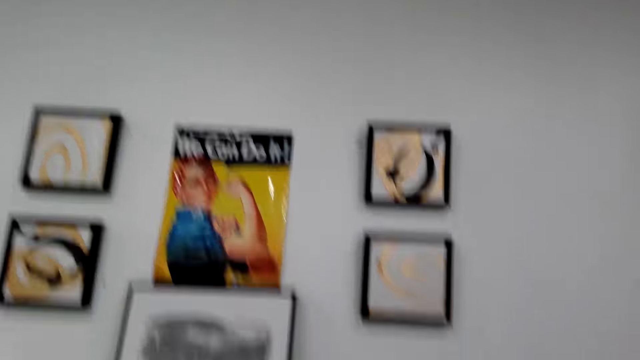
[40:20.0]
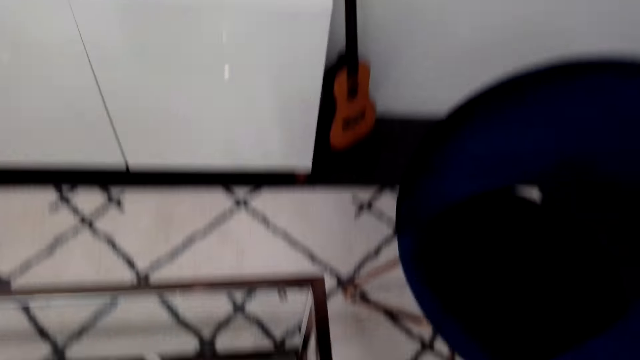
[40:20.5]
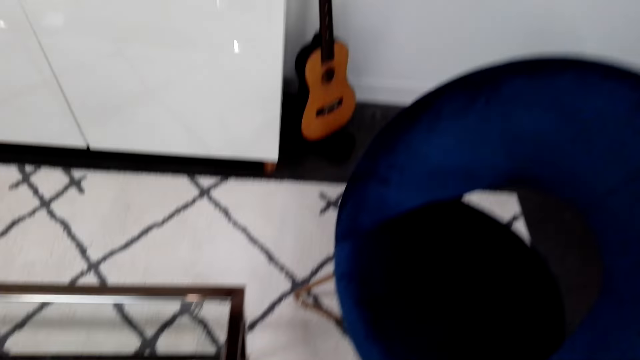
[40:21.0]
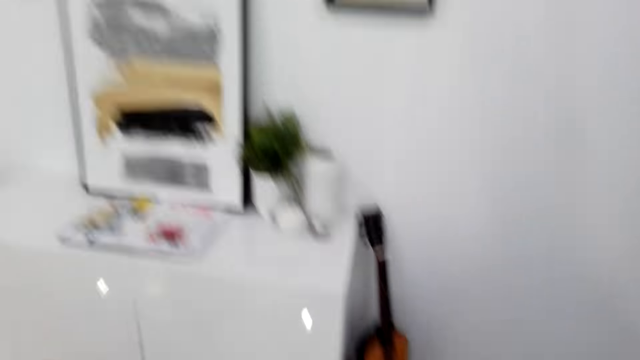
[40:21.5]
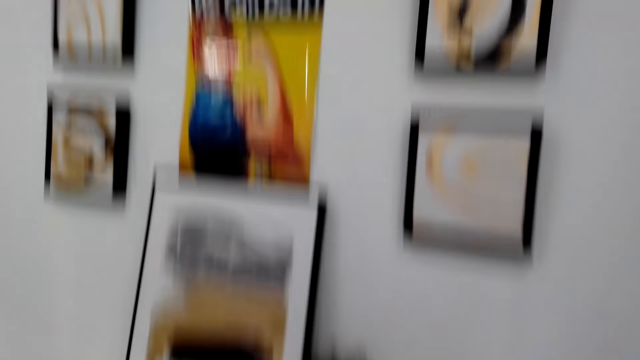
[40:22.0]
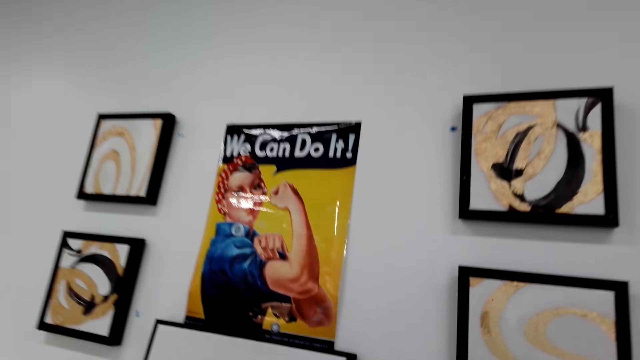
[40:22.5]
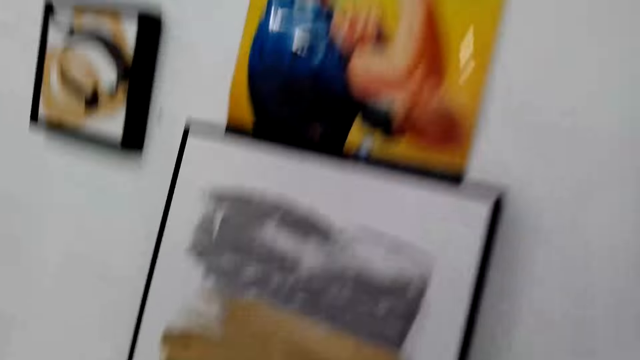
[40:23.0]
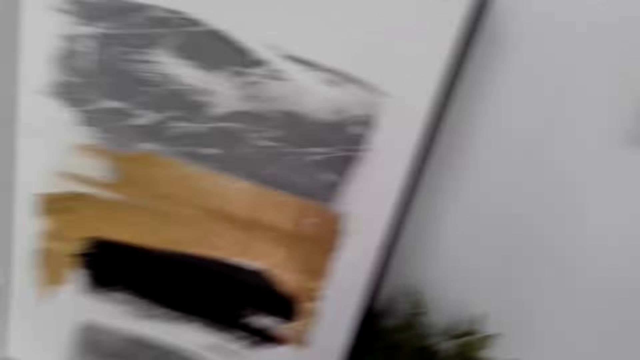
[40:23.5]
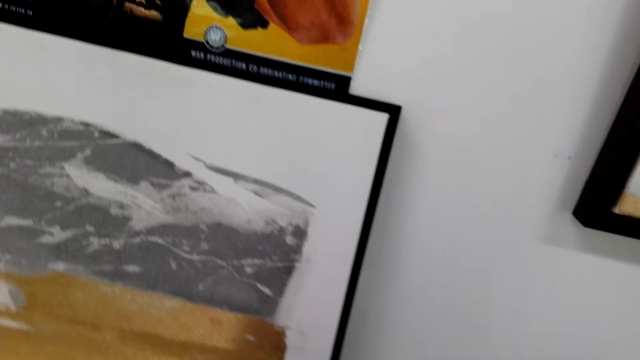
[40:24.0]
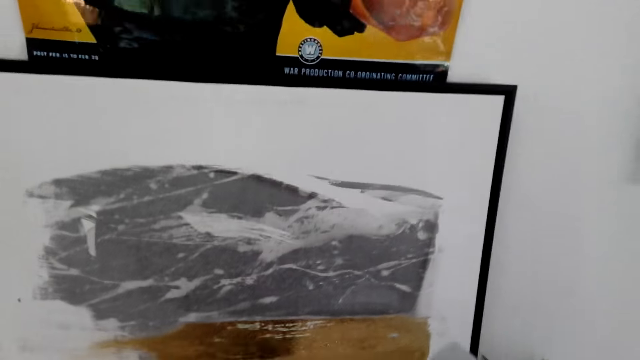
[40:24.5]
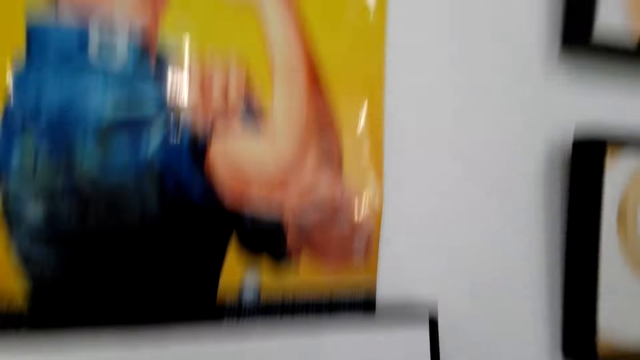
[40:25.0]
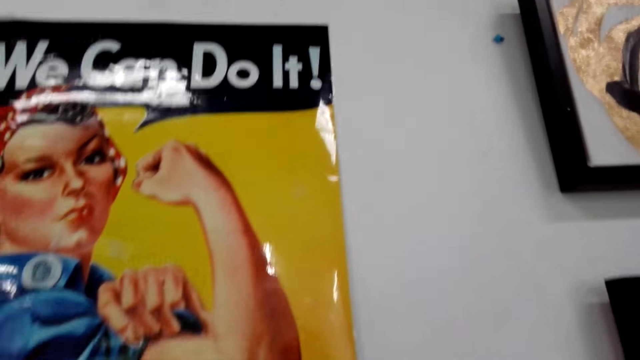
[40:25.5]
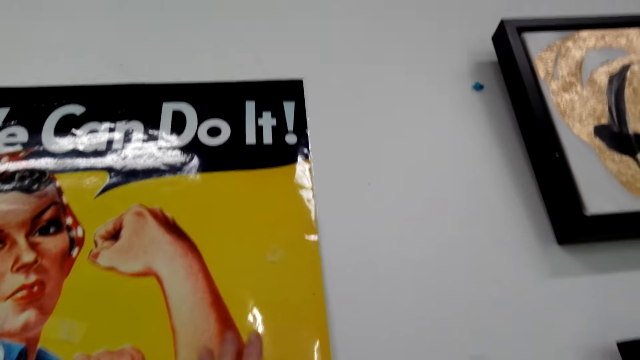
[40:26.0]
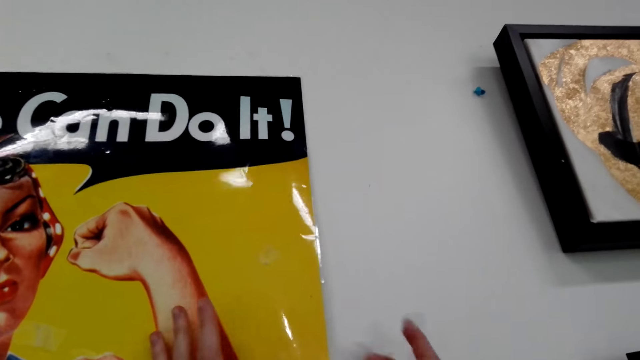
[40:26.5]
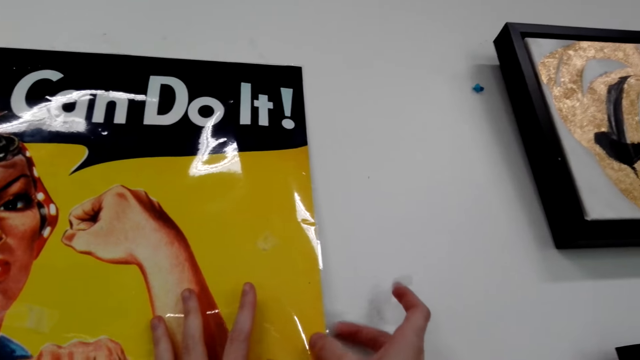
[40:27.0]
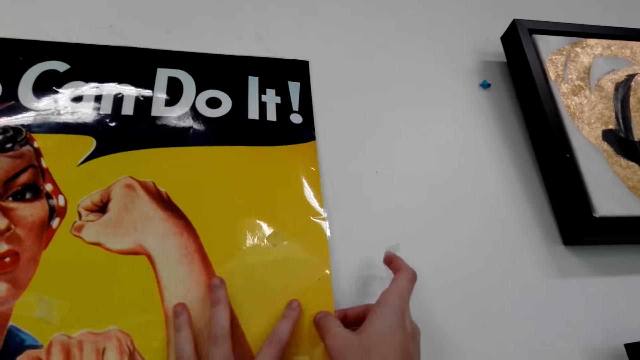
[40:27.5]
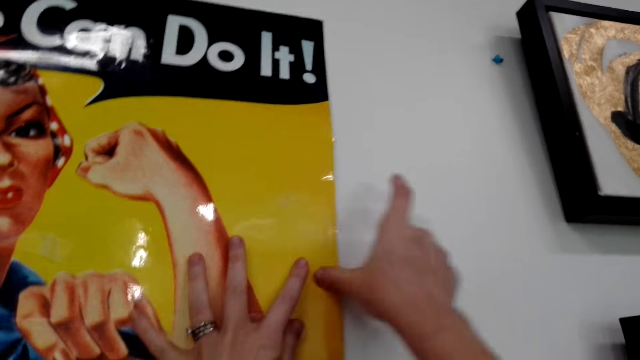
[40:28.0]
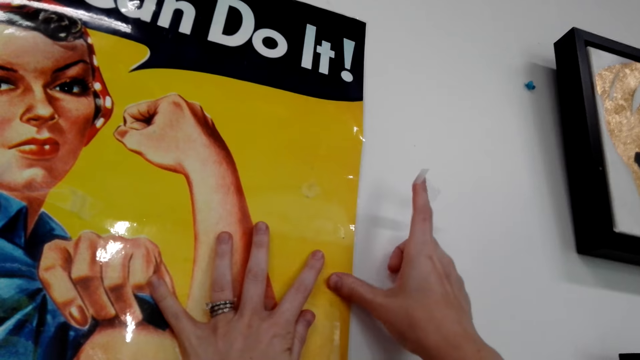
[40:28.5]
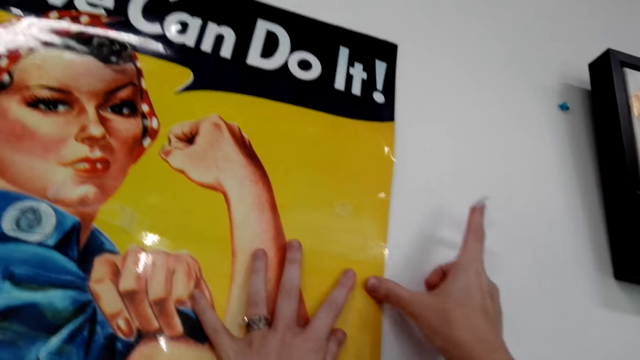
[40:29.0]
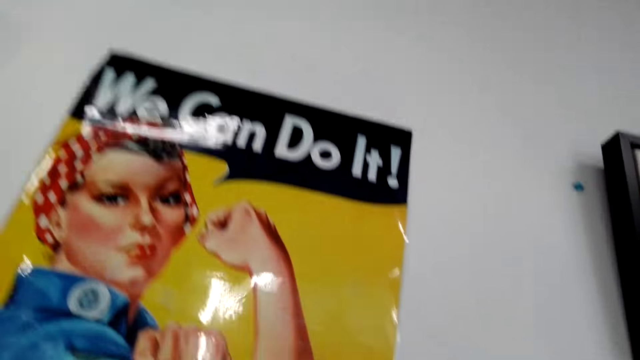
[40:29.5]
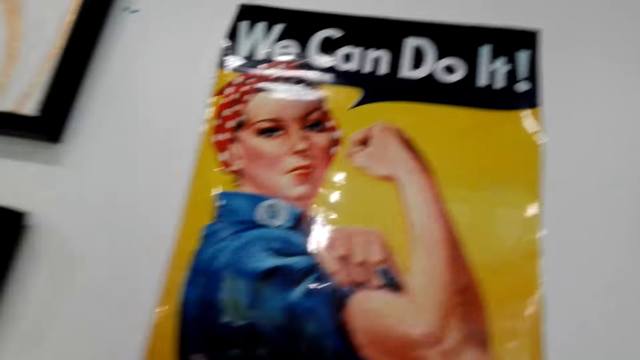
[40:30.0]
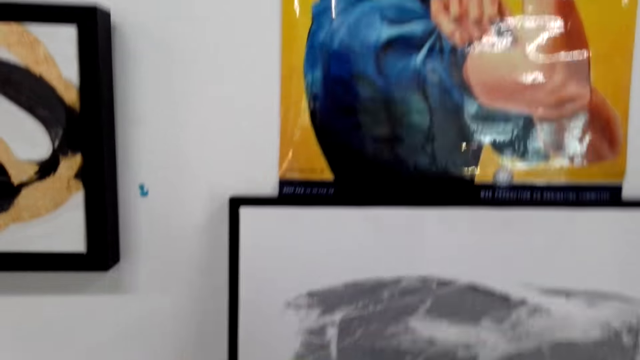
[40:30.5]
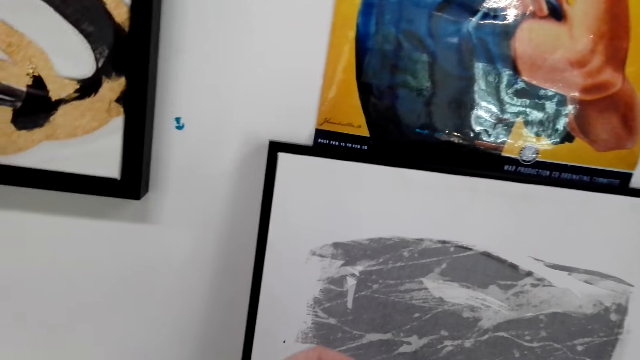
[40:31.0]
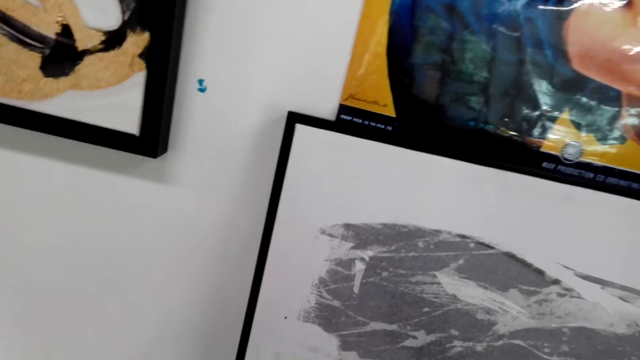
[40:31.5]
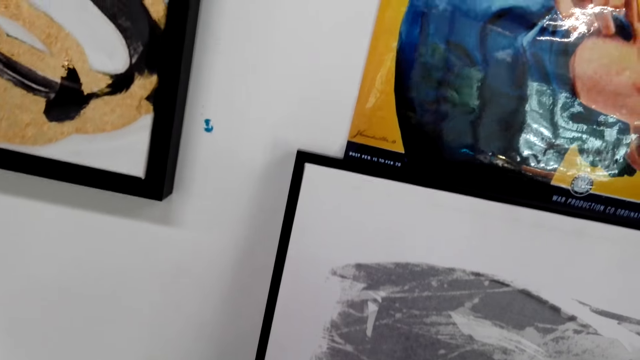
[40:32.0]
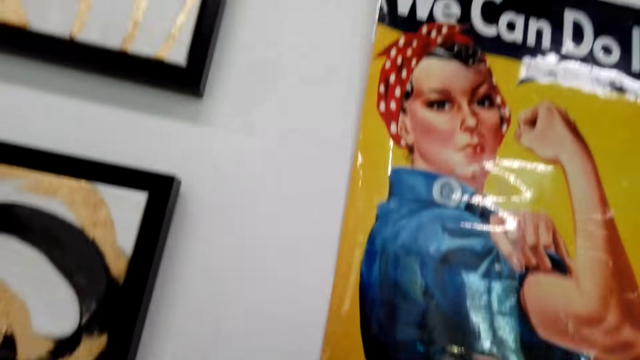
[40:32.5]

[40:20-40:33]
The camera wearer walks on the floor. They stick the manila paper or wallpaper with a drawing image on the wall. They apply wall primer on the wallpaper with the hands and press the wallpaper on the wall with the hands. They look around.

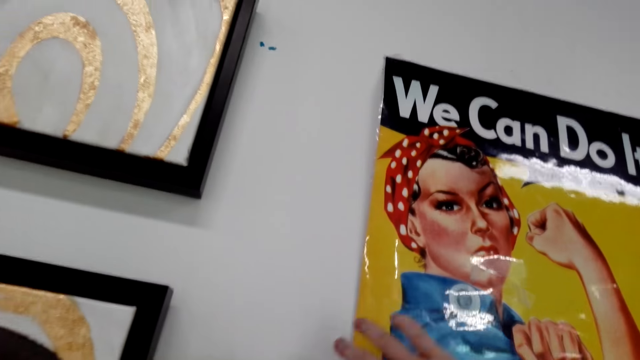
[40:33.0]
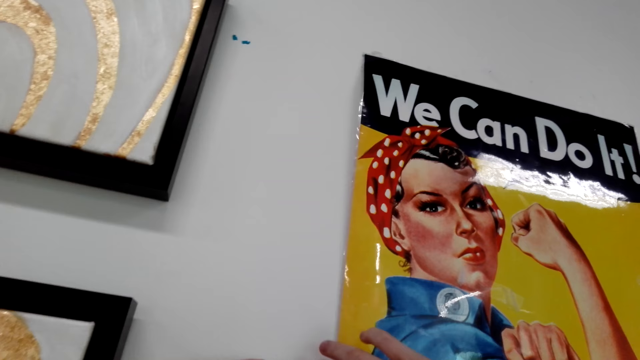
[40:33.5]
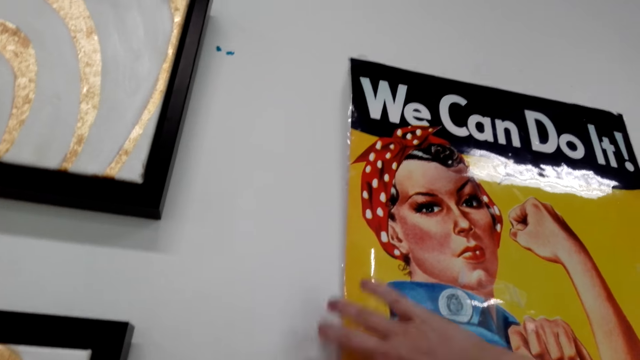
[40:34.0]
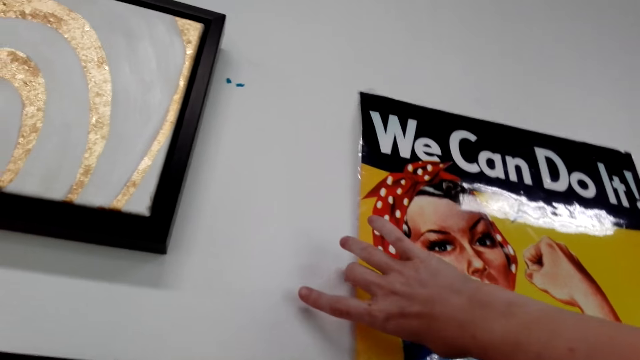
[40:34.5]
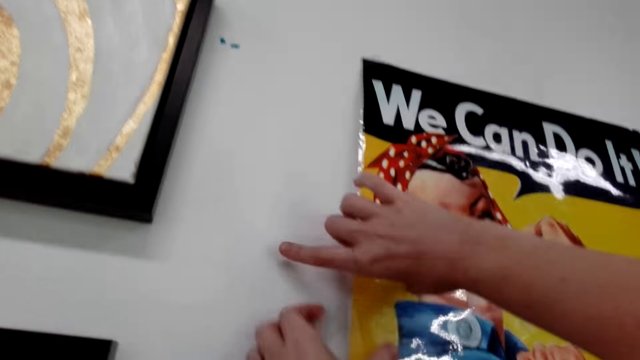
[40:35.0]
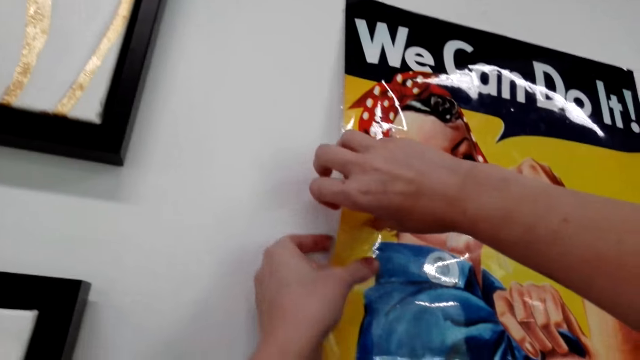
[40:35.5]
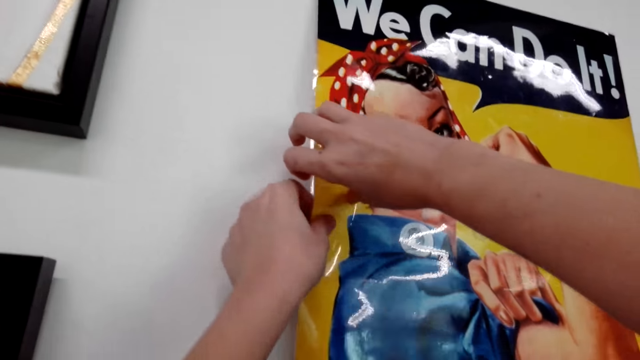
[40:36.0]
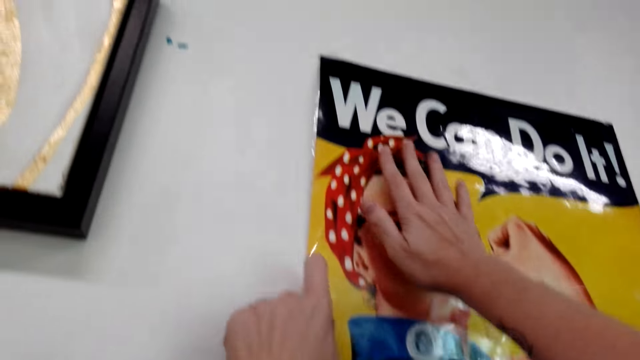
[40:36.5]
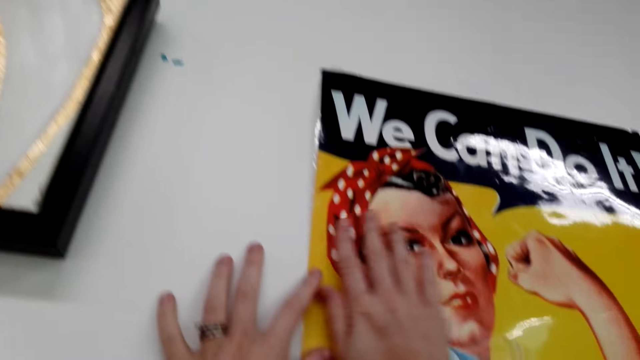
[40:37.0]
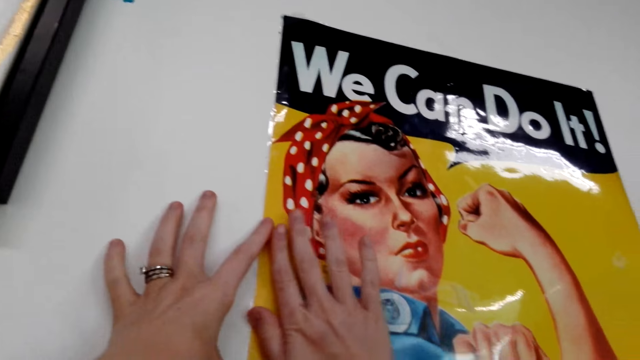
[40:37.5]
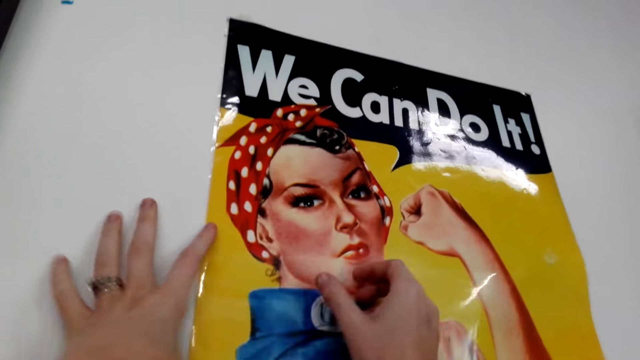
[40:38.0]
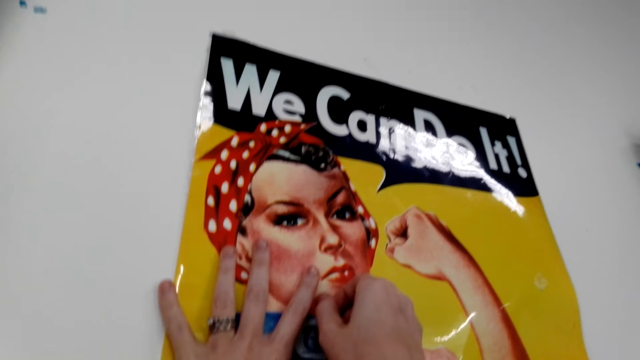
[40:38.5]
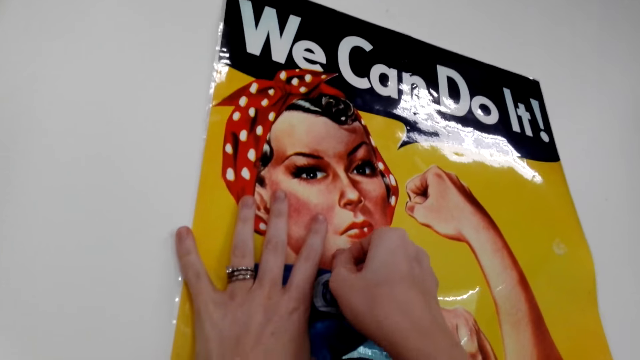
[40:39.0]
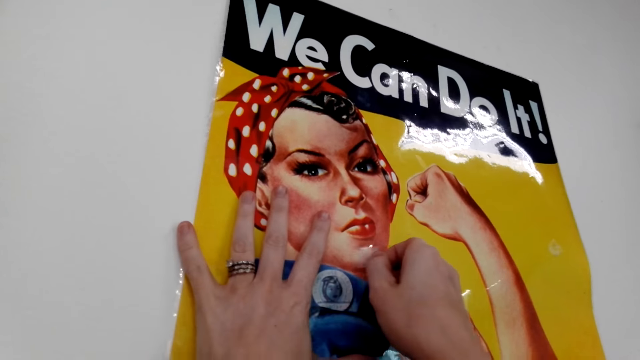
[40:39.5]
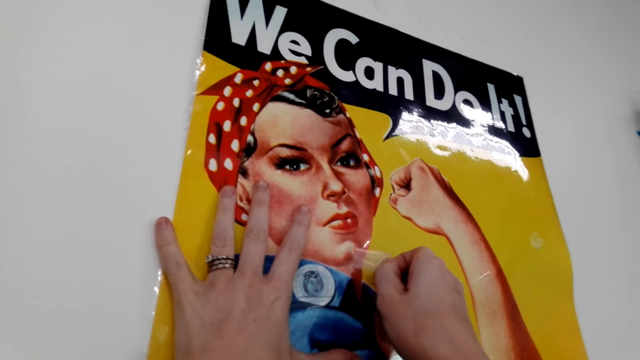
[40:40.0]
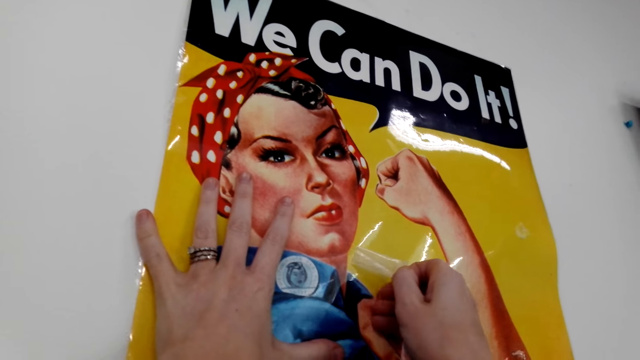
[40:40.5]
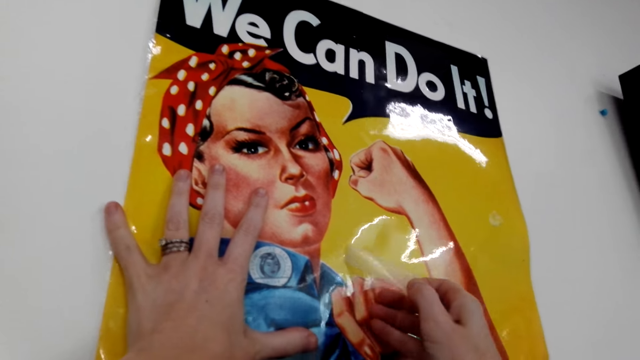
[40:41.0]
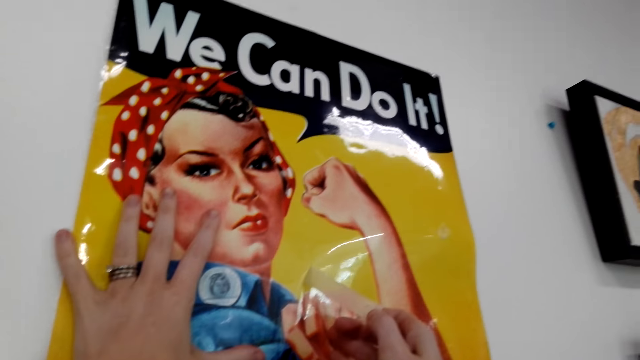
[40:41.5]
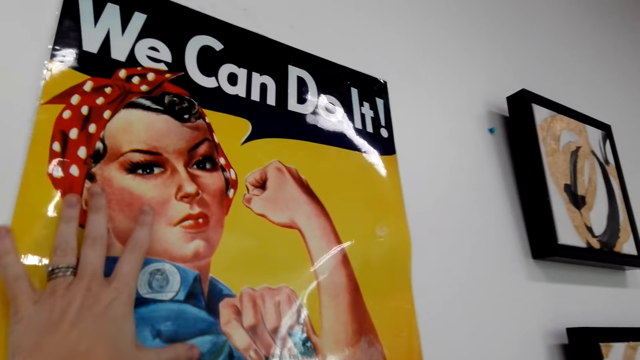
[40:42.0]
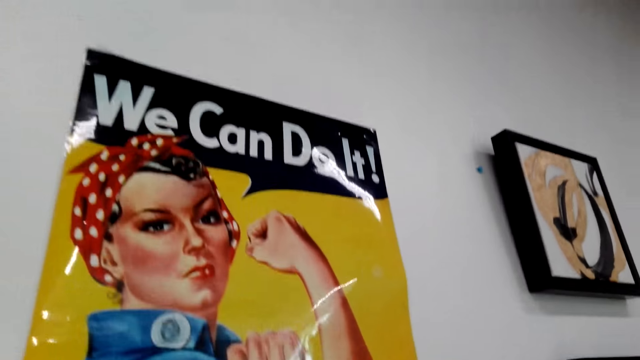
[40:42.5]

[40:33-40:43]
The camera wearer sticks the manila paper or wallpaper with a drawing image on the wall. They apply wall primer on the wallpaper with the hands and straighten the wallpaper on the wall. They peel off the sellotape on the manila paper with a drawing image on the wall. They detach the paper from the wallpaper.
